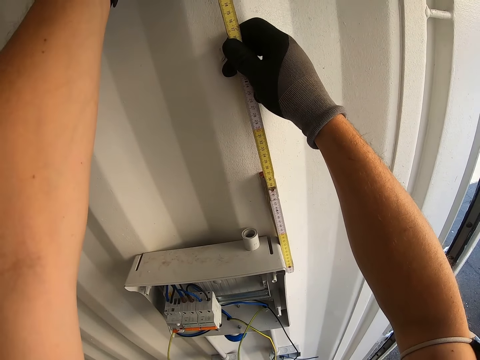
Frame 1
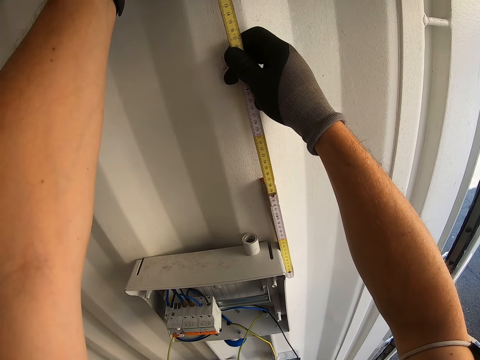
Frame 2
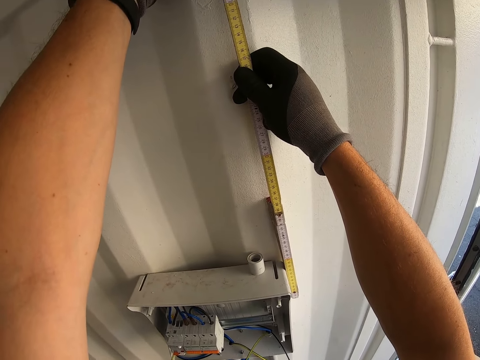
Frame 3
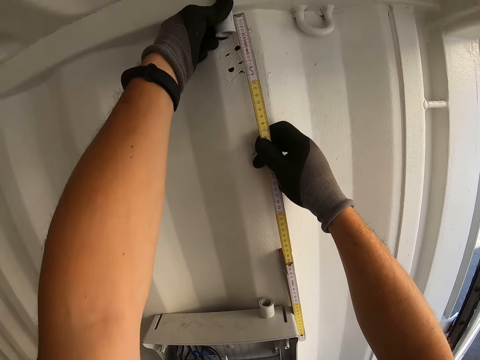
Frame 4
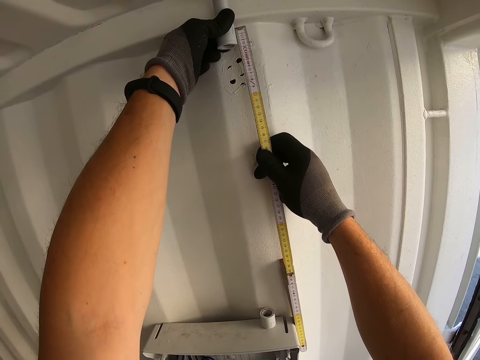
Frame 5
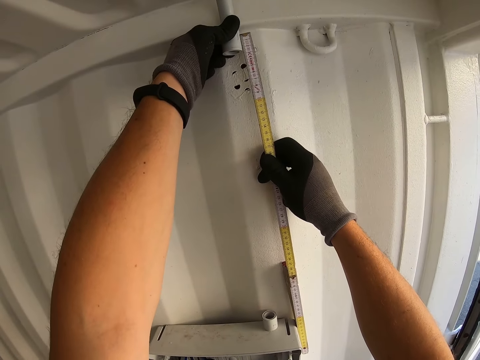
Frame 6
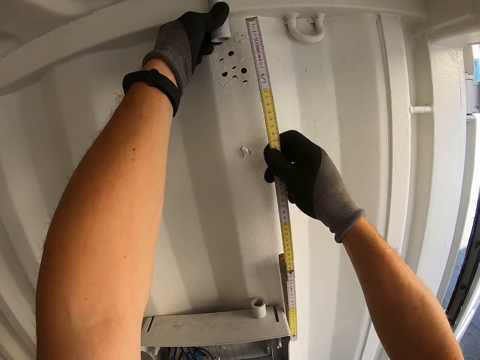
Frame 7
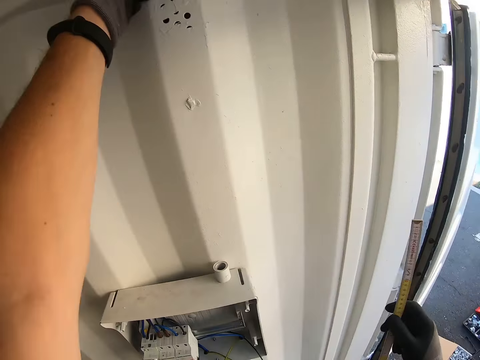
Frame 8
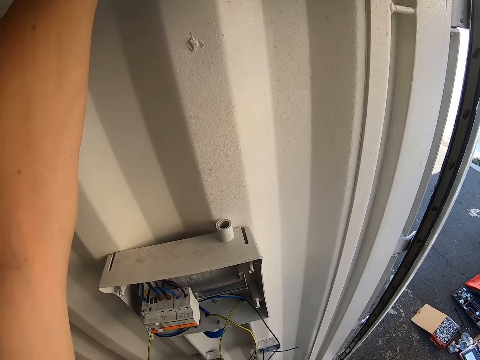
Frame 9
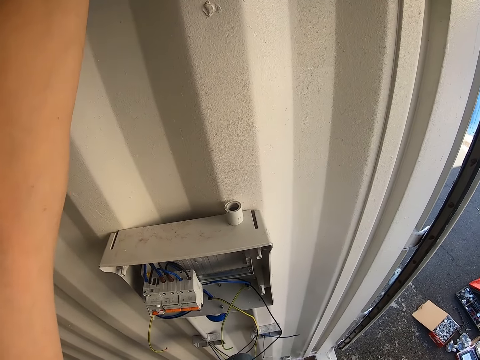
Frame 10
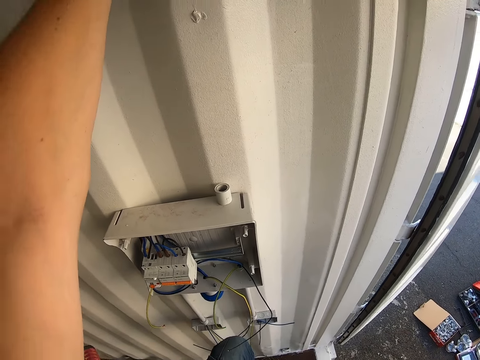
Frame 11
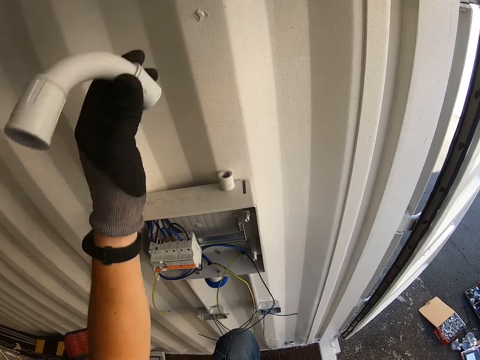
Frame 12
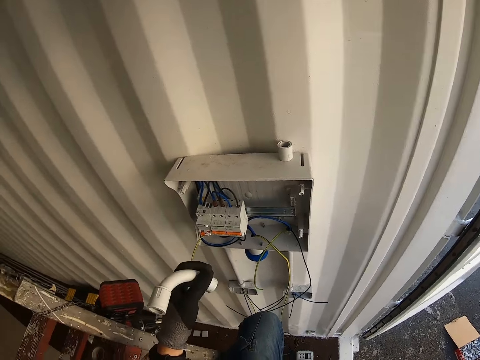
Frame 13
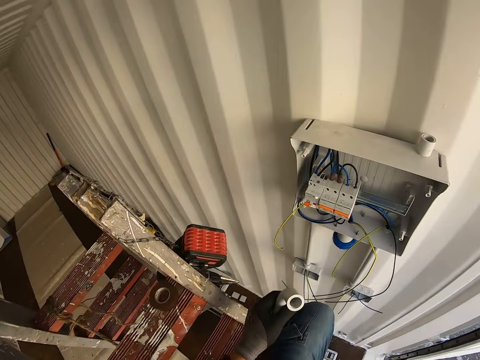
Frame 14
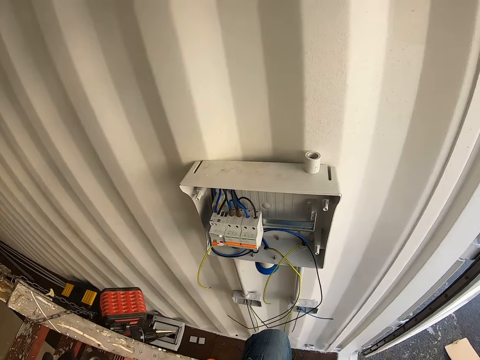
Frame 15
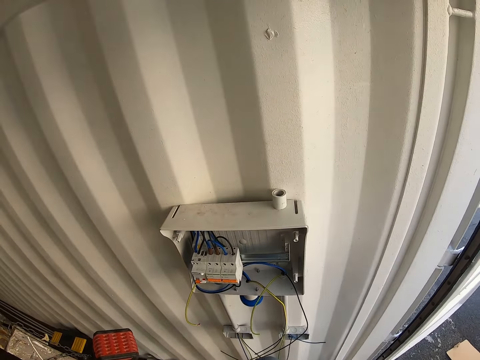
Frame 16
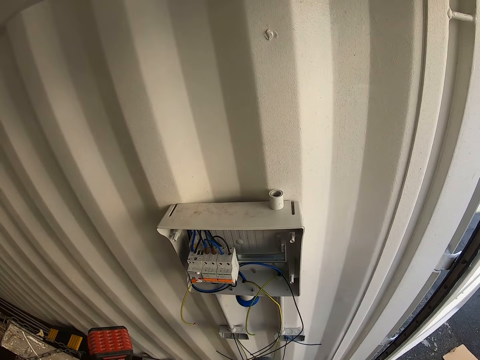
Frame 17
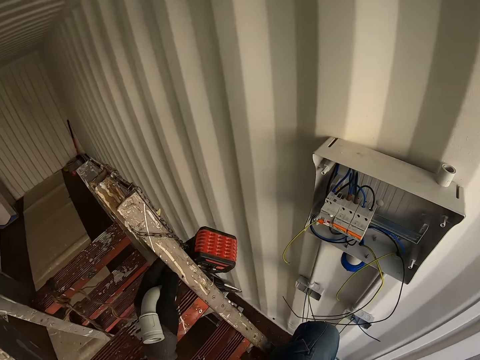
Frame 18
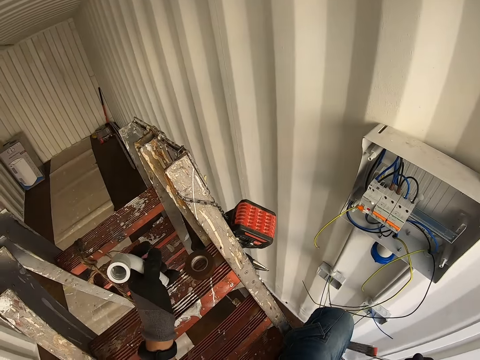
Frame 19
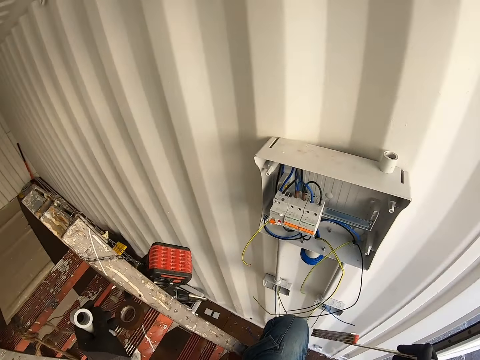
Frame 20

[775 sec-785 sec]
The camera wearer puts down the ruler. They remove the pipe from the roof. They put the ruler on top of the cutout box.

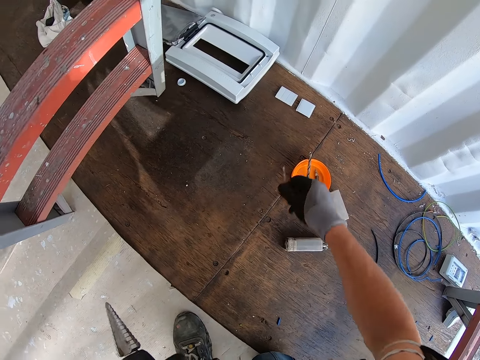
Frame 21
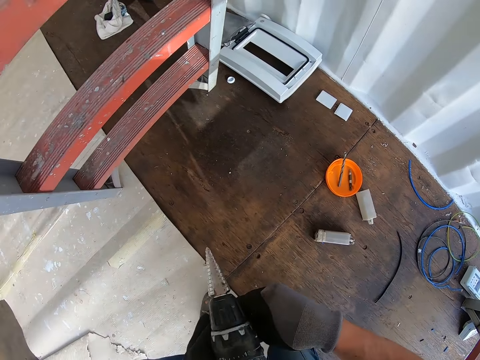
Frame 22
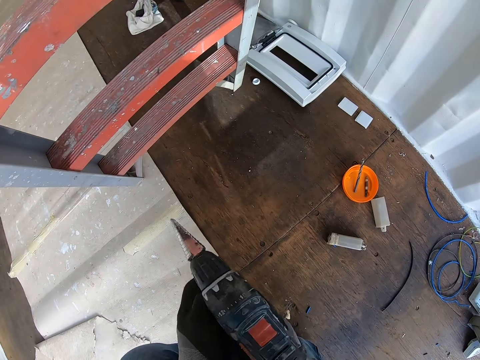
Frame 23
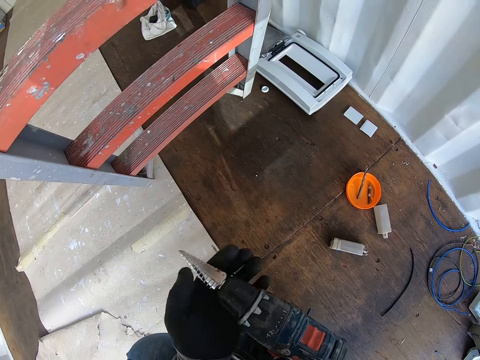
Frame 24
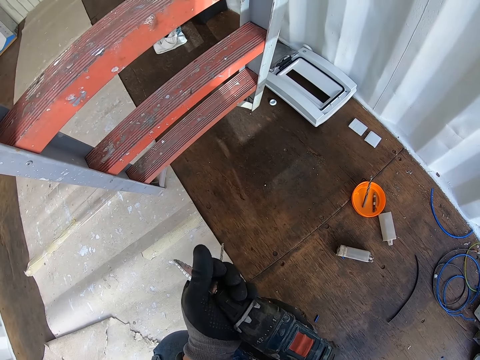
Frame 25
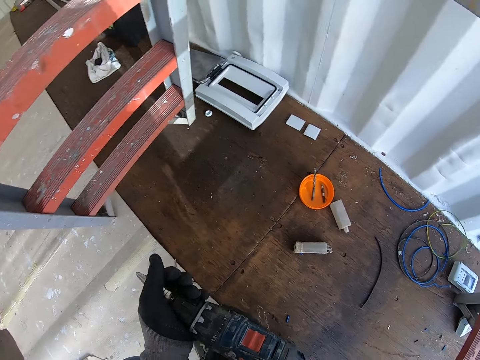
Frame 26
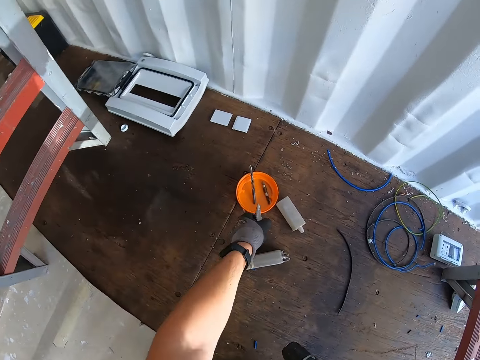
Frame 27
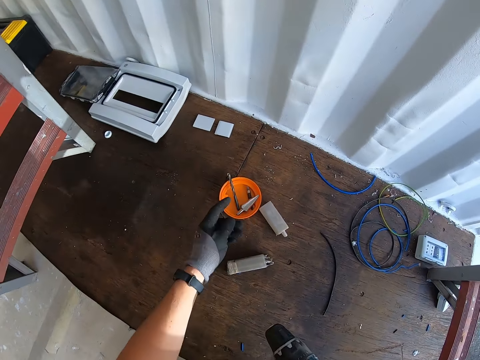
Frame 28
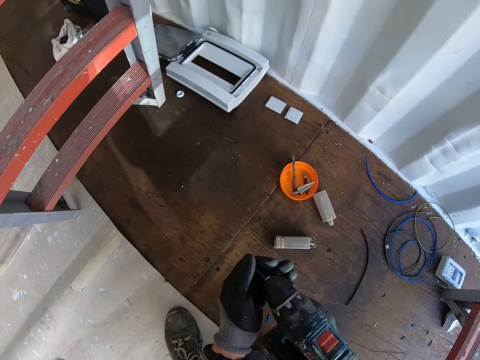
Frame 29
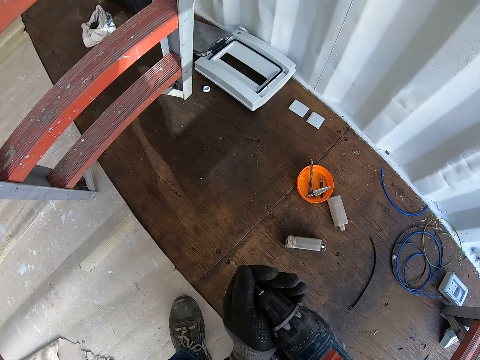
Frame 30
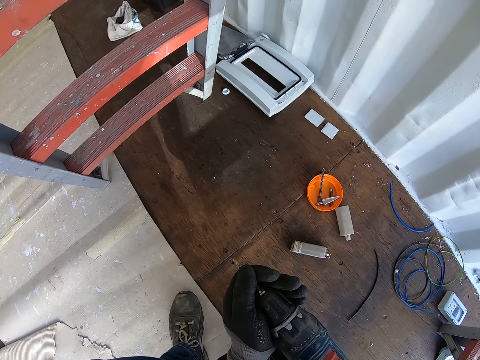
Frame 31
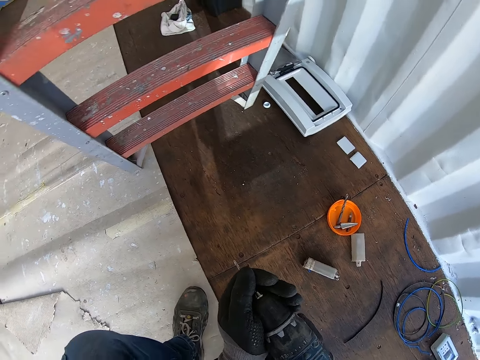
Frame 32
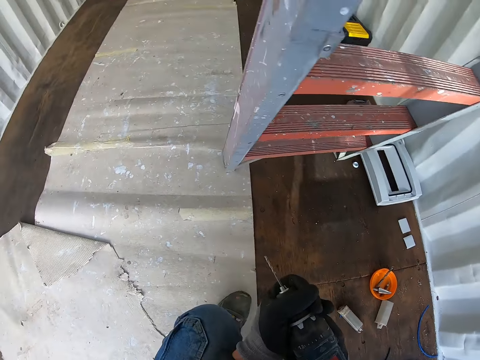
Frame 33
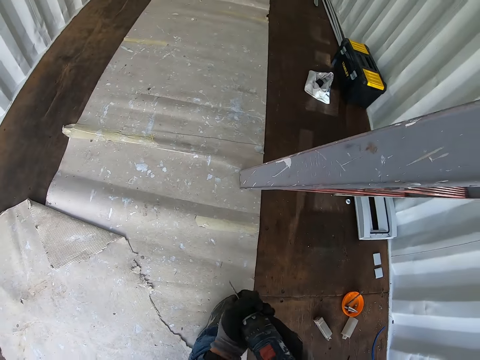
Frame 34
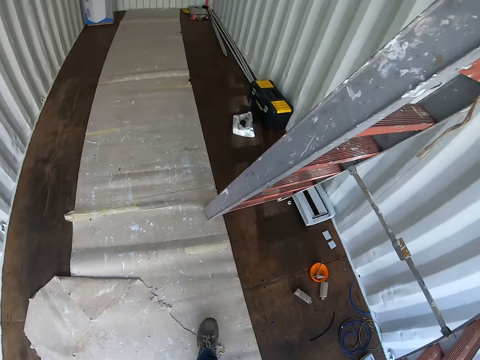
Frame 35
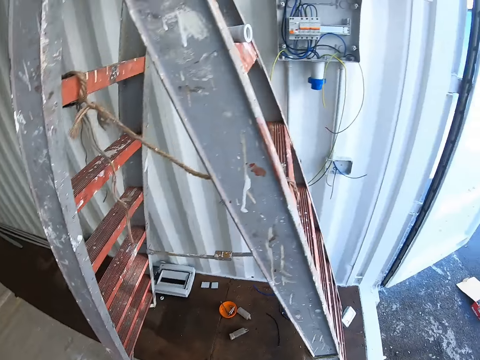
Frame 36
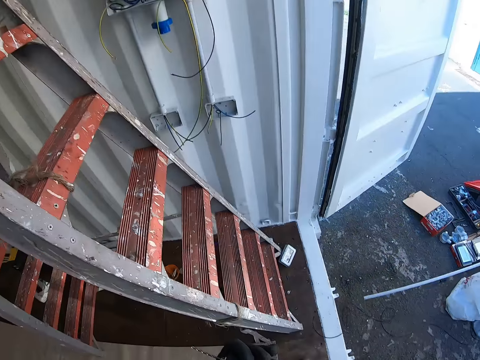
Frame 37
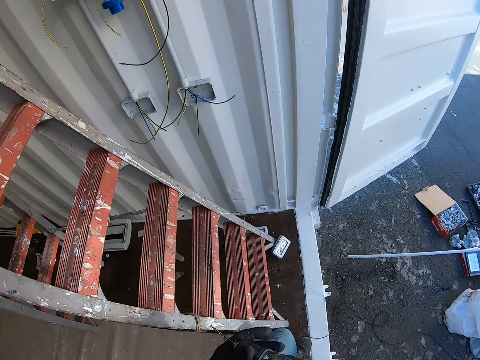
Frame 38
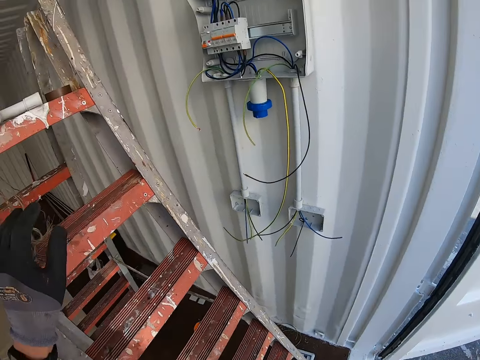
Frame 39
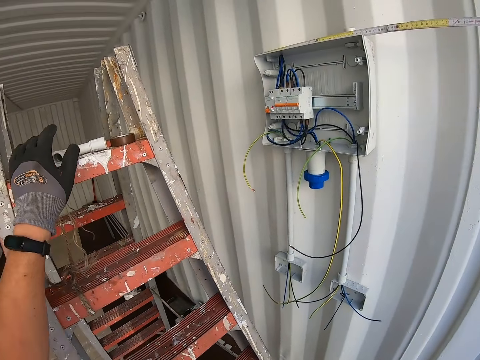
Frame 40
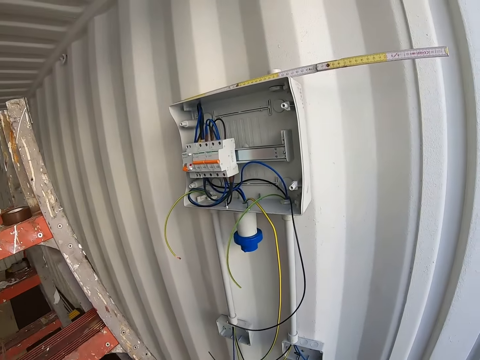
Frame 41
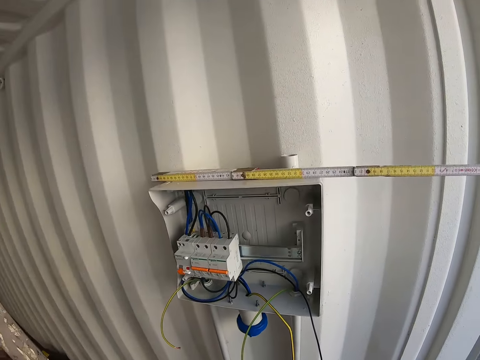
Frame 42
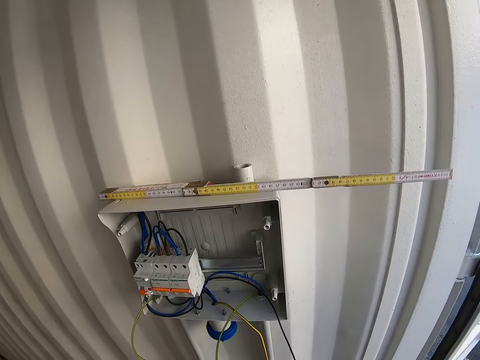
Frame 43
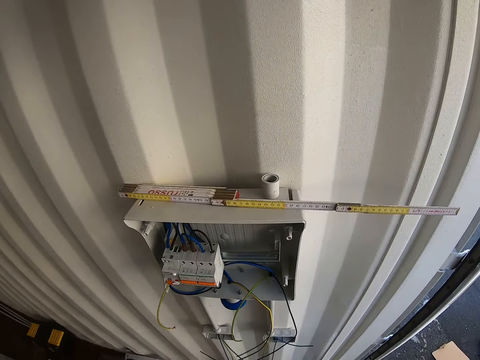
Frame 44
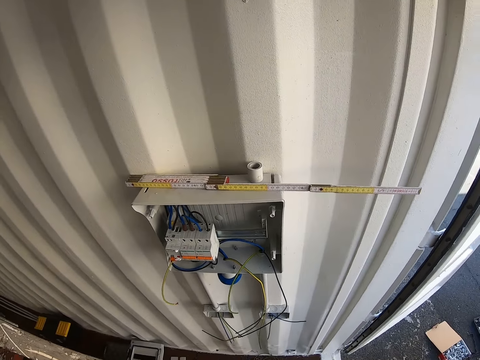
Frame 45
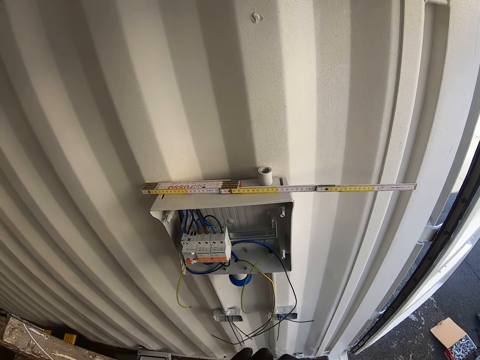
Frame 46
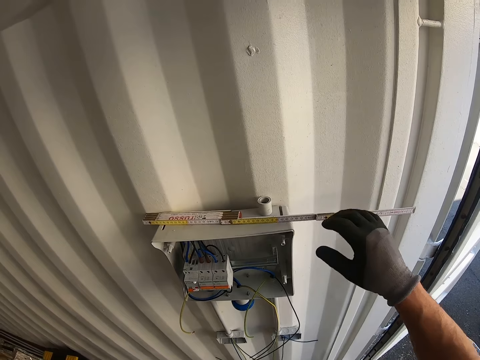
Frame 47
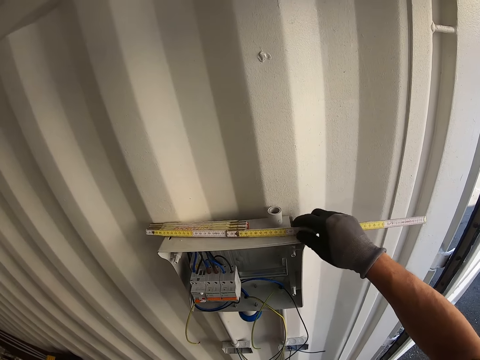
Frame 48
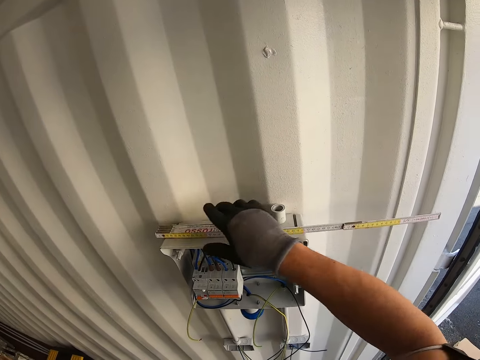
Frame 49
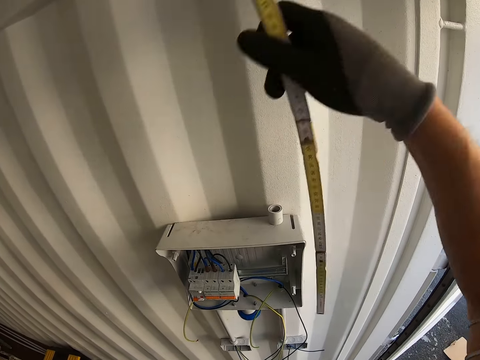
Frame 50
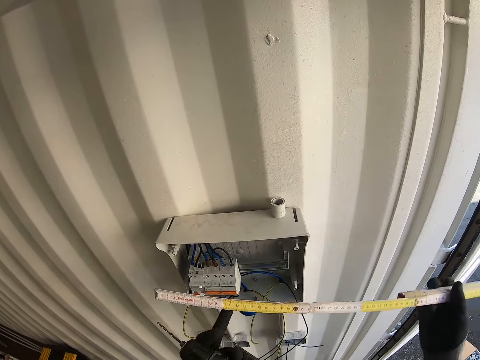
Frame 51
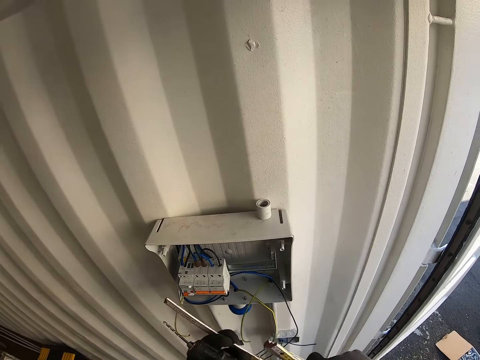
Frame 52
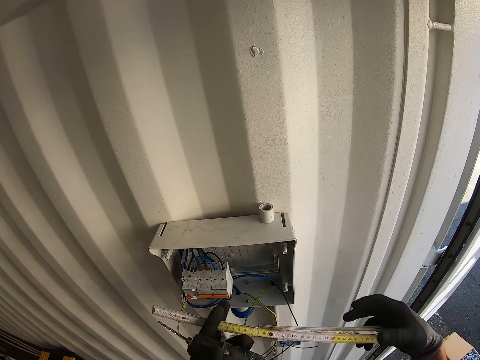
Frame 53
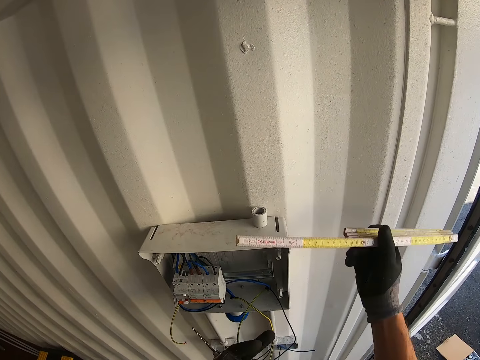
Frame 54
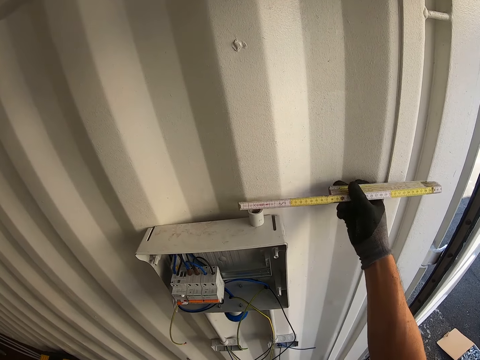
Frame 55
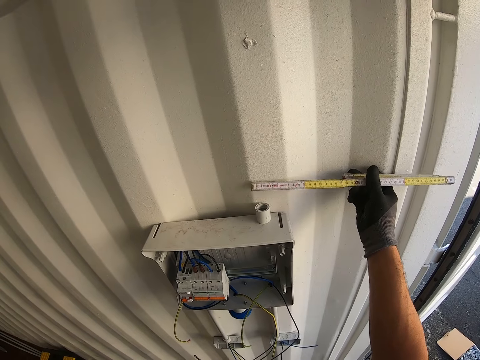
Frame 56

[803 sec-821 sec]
The camera wearer removes the drilling bit from the drilling machine. They put the drilling bit down. They put the drilling bit in the machine. They climb the ladder. They pick up the conduit pipe. They pick up the ruler and fold the ruler.
